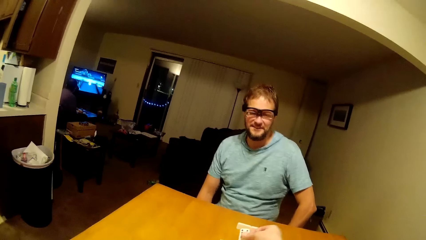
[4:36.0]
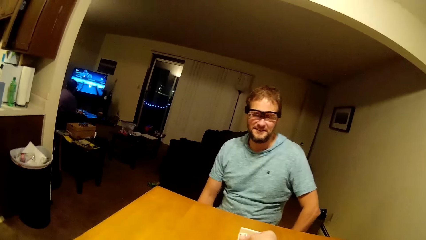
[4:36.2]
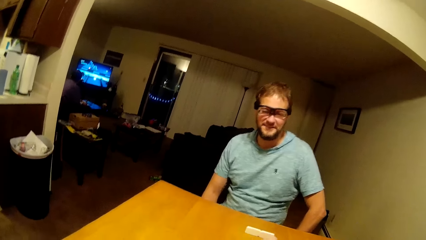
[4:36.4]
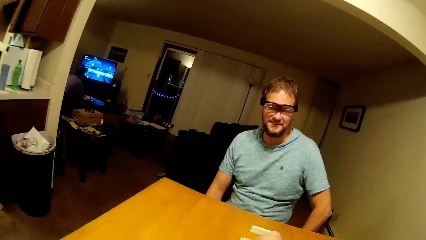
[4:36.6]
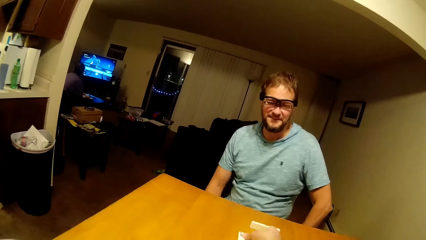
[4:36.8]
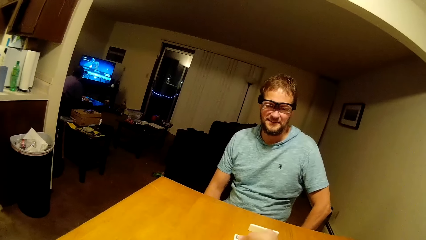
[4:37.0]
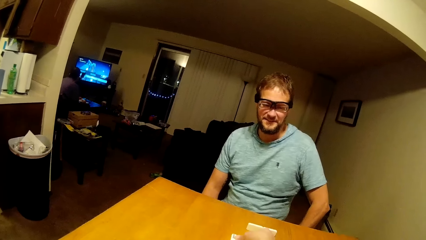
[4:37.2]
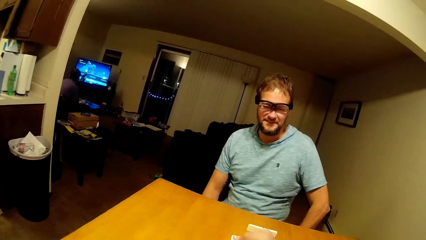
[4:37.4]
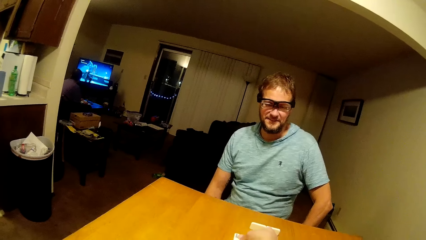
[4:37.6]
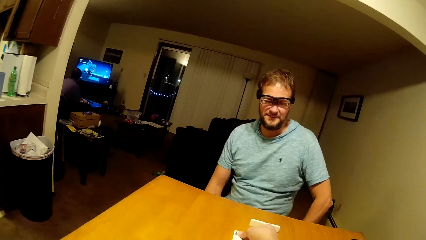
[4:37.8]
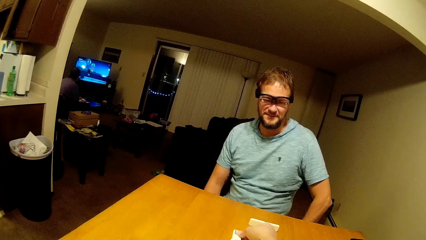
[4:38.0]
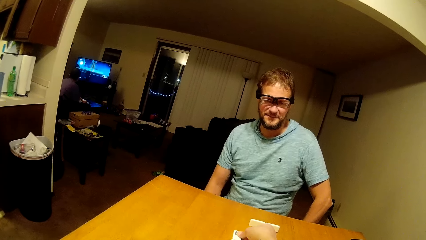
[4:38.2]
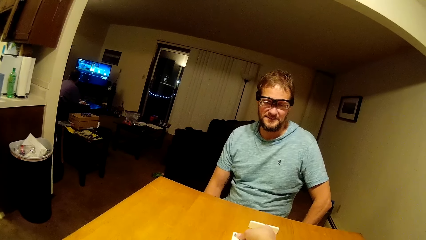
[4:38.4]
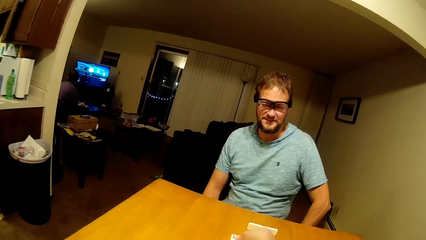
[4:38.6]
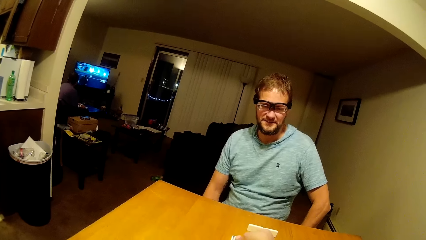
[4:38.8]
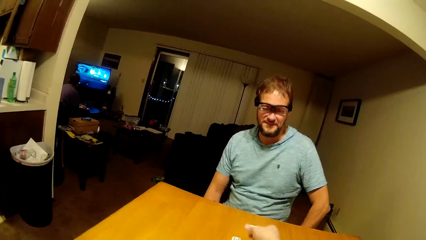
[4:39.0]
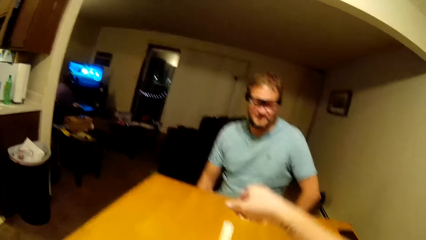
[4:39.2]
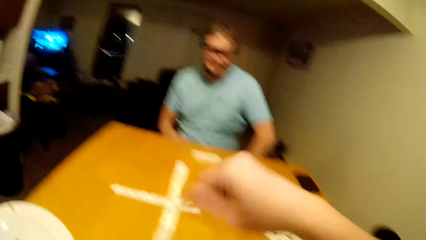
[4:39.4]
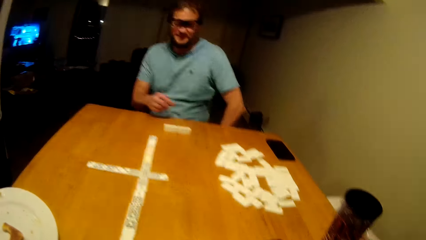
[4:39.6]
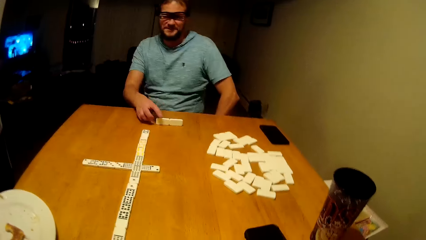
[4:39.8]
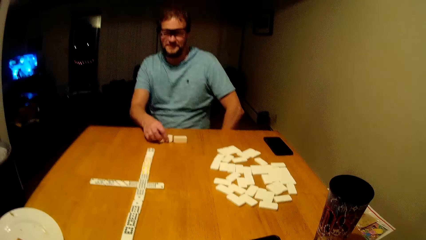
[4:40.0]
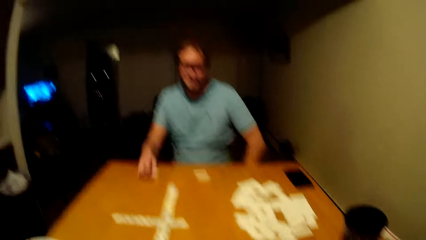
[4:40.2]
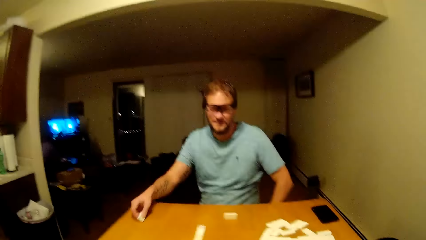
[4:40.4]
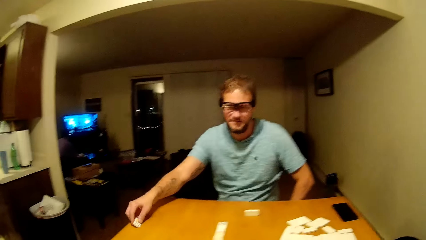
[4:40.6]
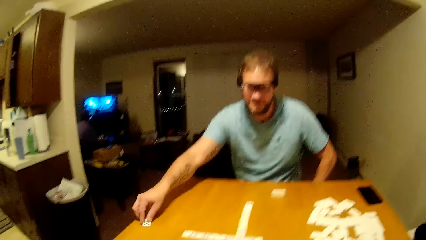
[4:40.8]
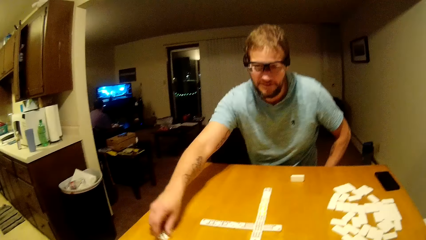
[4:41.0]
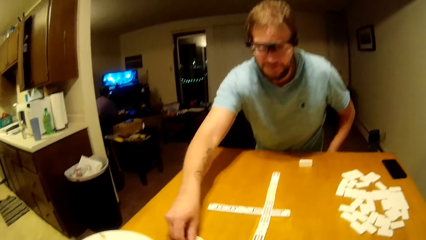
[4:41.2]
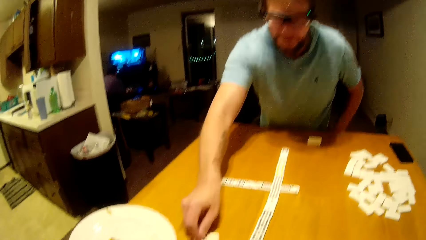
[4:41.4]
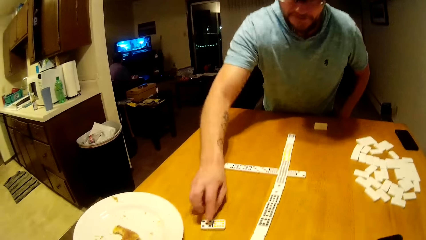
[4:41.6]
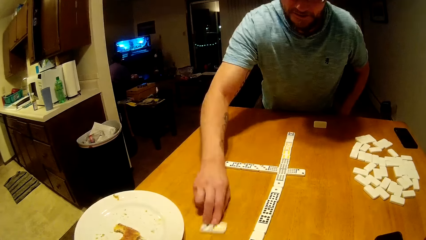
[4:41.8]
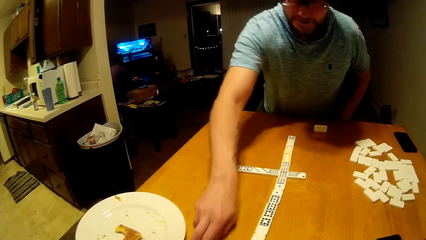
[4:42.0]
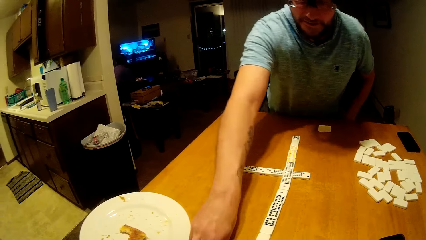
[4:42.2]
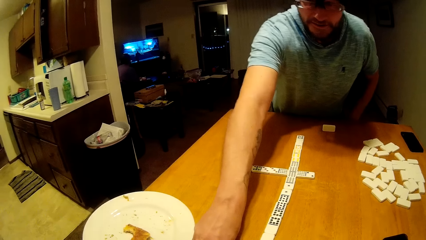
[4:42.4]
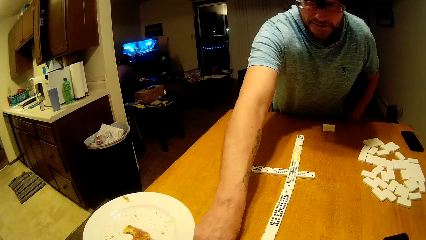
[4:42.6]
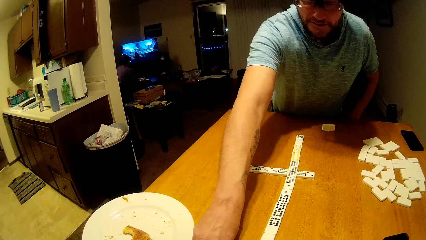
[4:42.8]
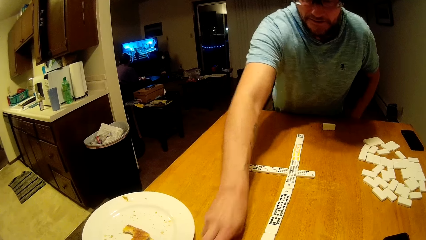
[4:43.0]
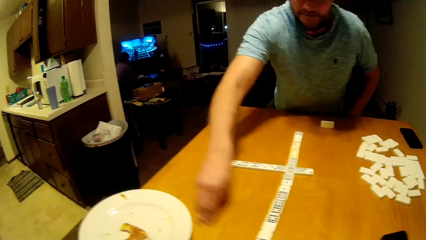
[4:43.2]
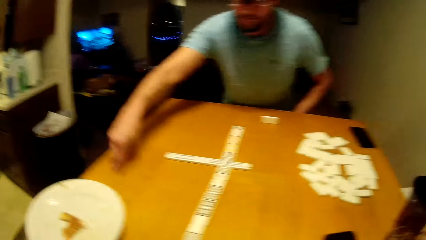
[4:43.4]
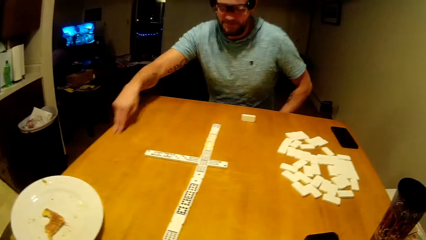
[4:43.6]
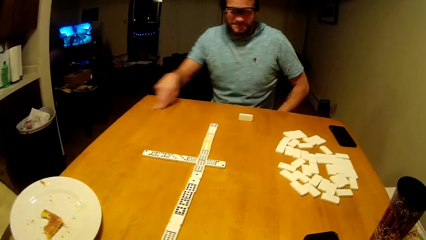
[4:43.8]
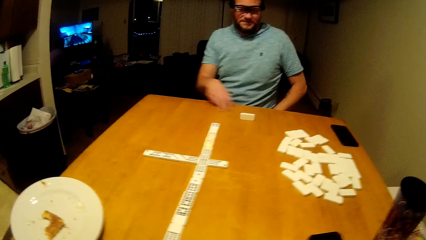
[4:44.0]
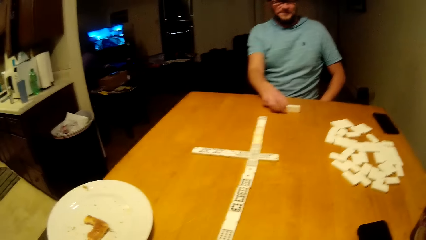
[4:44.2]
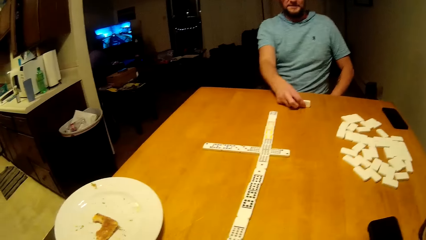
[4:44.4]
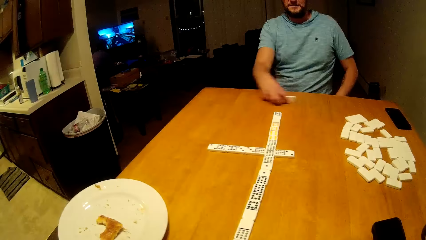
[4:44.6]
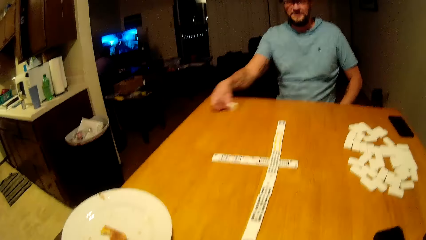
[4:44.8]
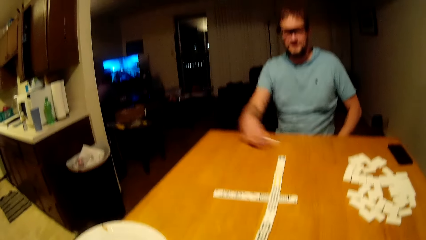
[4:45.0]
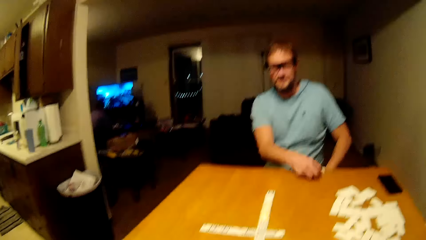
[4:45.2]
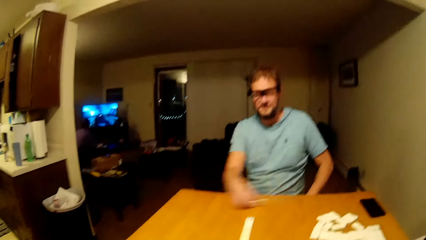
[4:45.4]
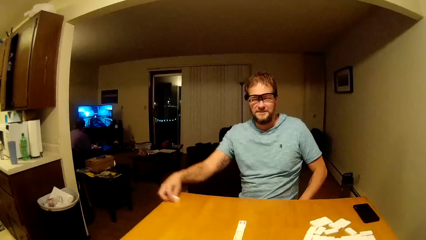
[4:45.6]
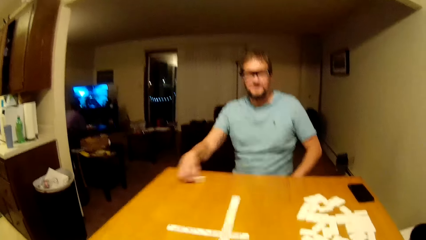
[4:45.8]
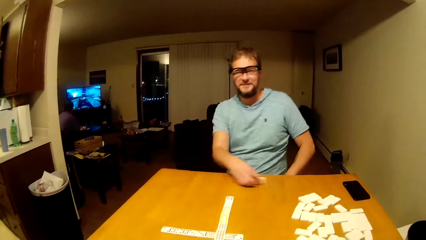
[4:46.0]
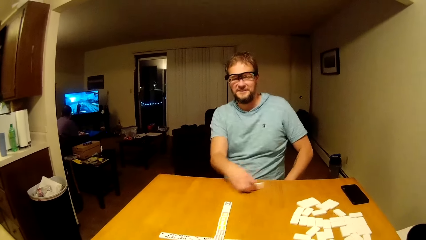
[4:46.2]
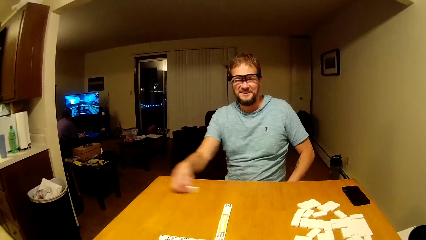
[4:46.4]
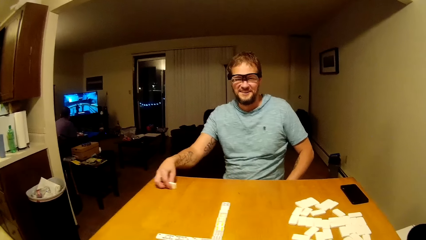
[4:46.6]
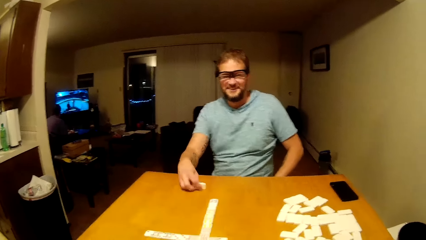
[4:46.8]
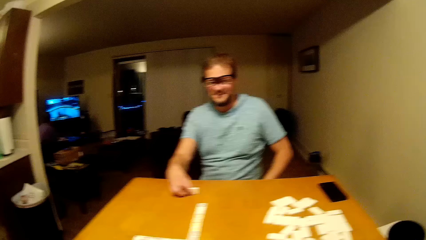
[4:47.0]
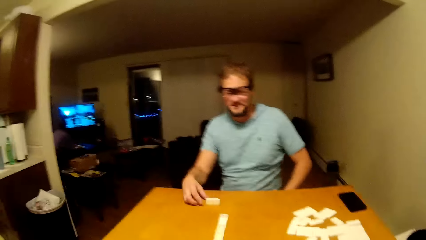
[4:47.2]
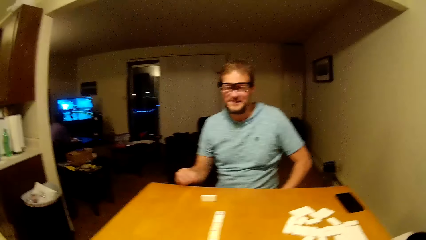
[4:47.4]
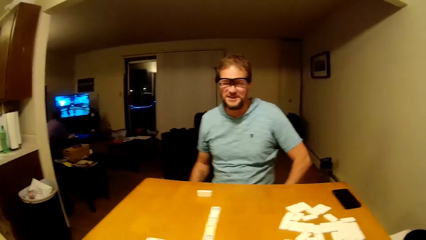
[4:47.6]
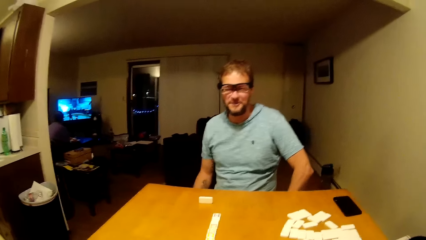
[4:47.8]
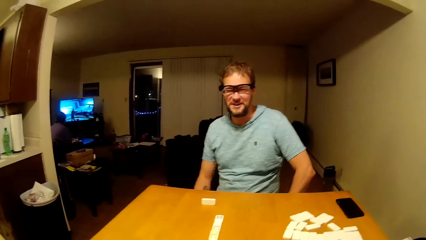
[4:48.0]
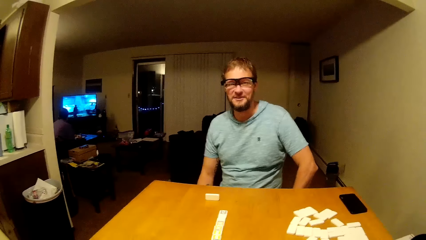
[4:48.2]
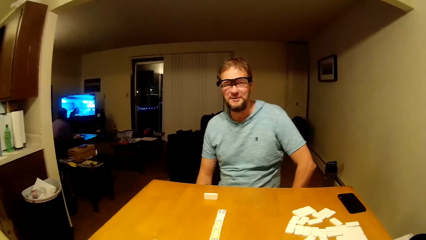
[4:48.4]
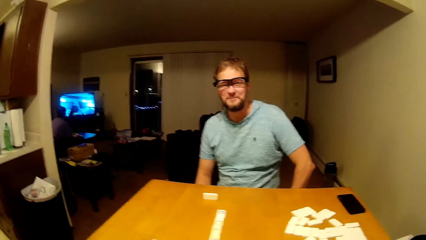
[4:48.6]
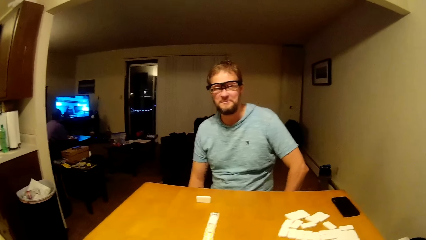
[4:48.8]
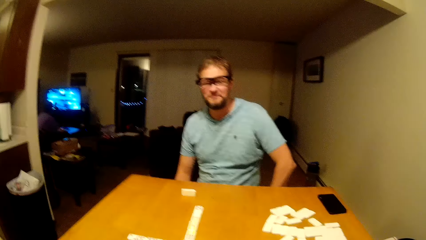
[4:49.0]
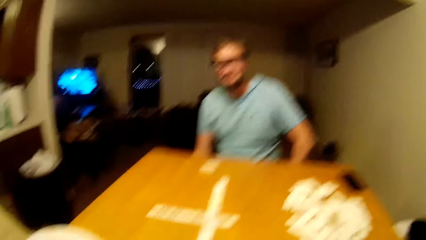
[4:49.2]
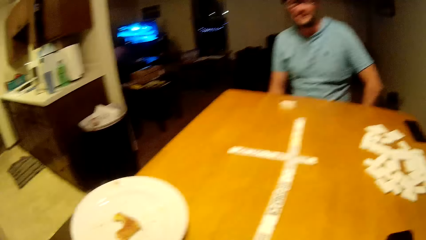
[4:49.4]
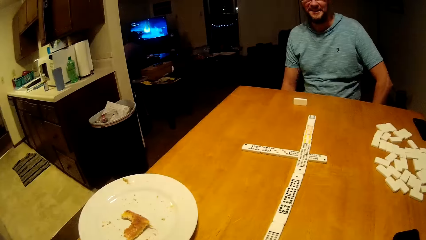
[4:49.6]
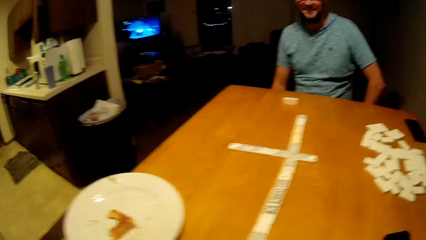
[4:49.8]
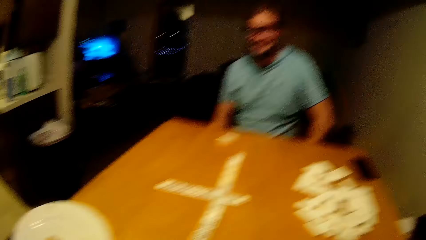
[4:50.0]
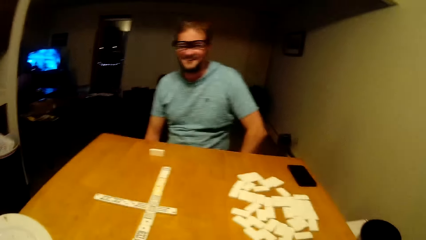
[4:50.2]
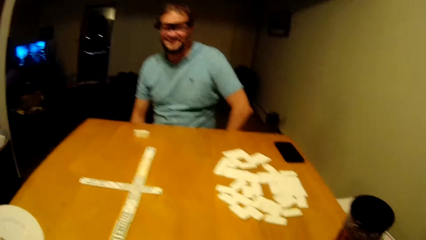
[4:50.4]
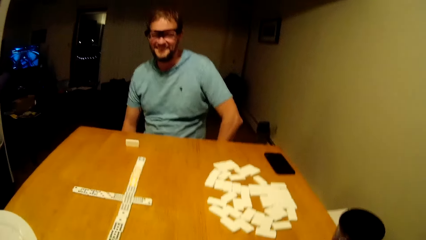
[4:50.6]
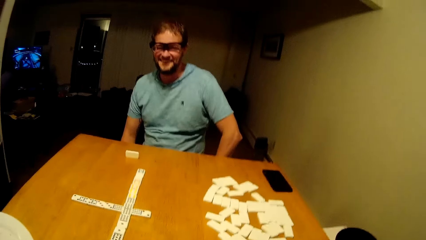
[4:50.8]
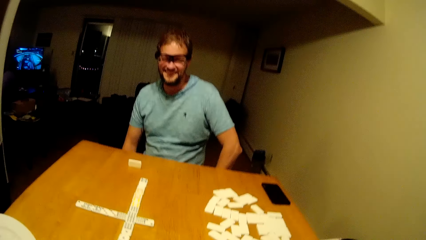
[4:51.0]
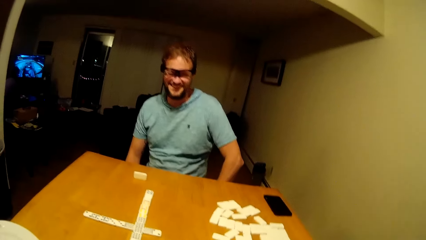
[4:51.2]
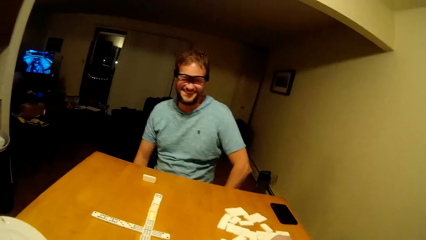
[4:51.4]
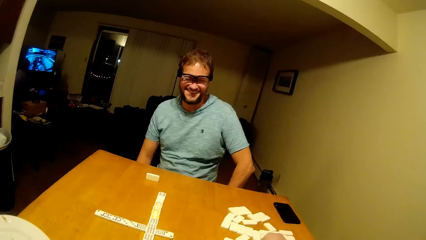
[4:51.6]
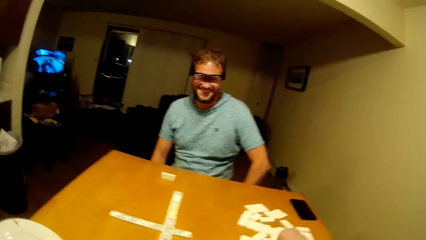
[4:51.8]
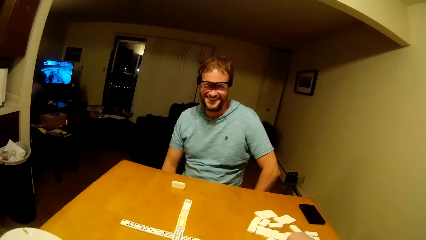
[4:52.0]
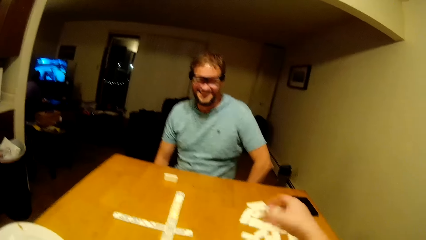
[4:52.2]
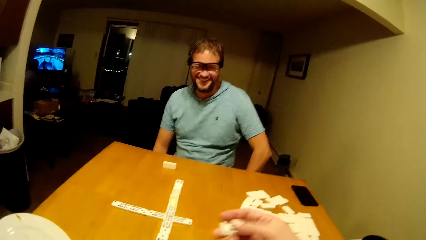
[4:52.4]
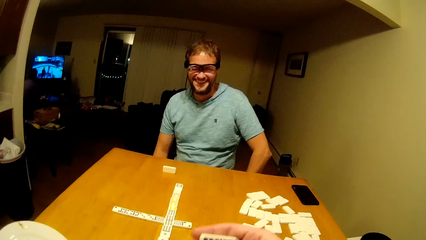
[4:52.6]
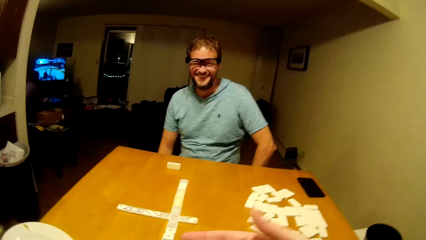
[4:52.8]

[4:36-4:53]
The camera wearer plays domino. A man plays domino. He drags the domino on the table. The camera wearer talks to the man. The man speaks. The camera wearer looks around.
